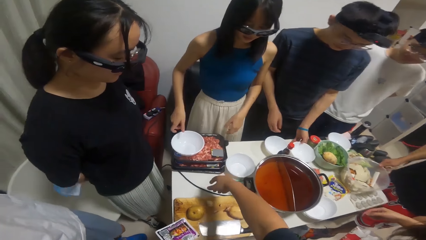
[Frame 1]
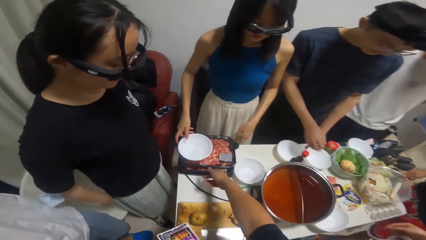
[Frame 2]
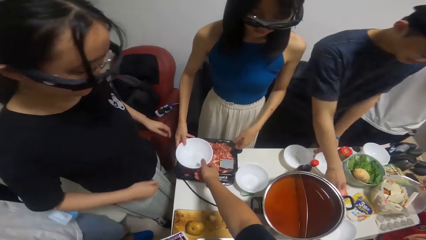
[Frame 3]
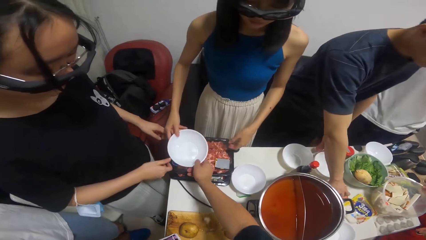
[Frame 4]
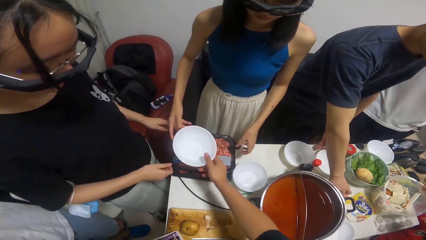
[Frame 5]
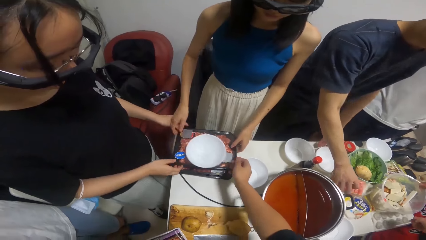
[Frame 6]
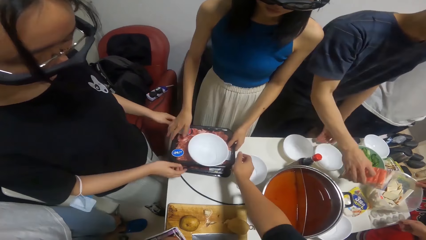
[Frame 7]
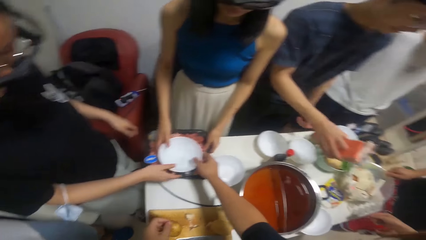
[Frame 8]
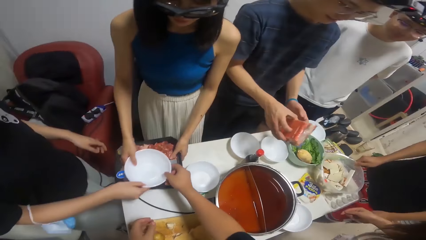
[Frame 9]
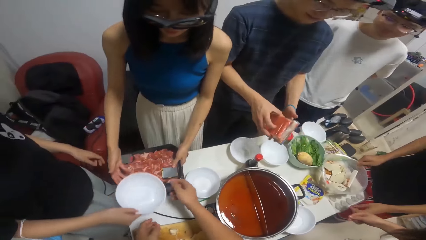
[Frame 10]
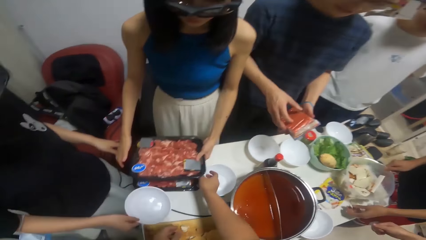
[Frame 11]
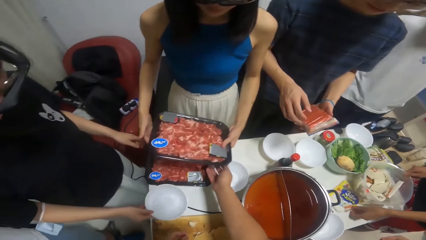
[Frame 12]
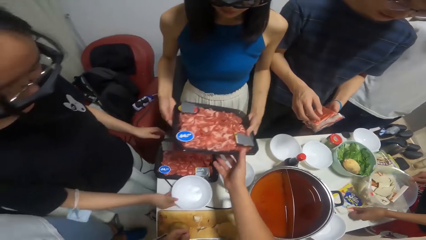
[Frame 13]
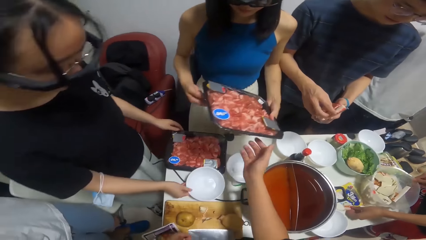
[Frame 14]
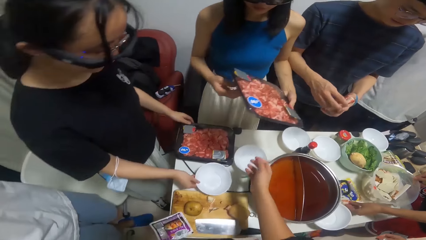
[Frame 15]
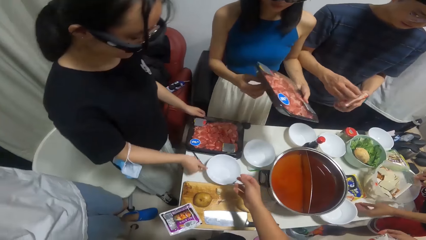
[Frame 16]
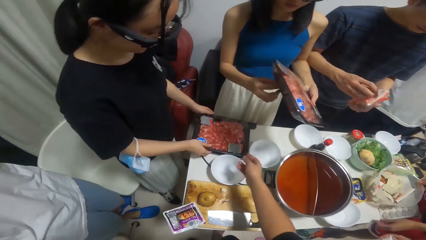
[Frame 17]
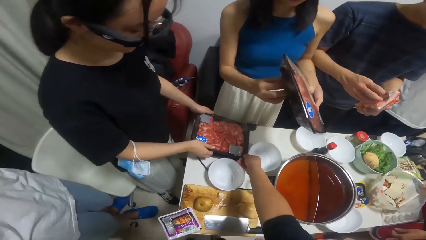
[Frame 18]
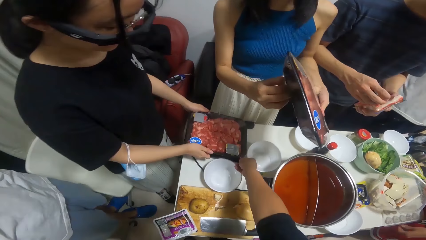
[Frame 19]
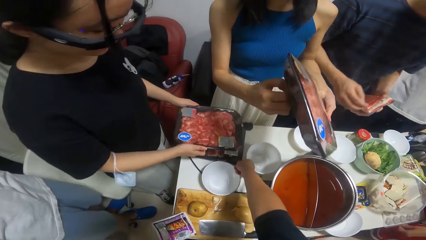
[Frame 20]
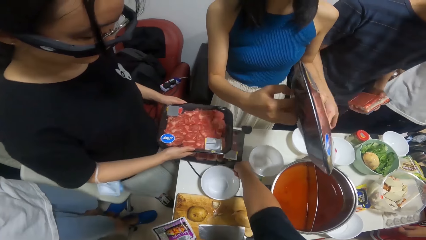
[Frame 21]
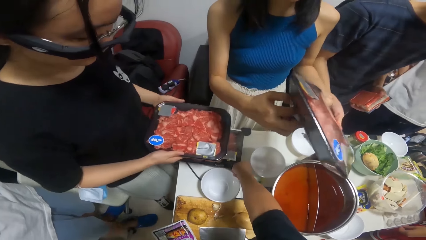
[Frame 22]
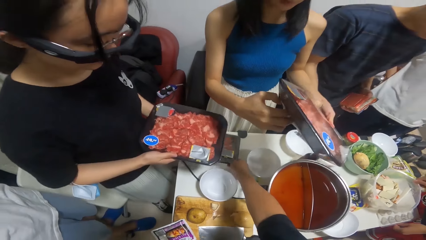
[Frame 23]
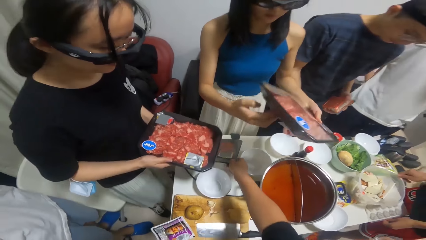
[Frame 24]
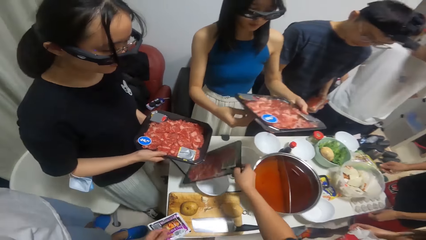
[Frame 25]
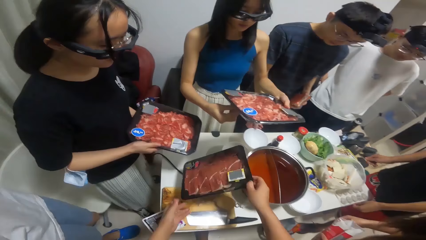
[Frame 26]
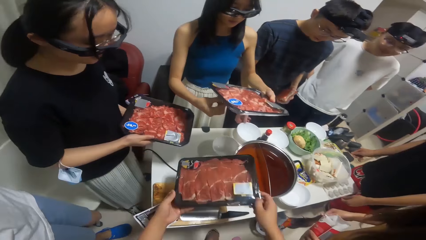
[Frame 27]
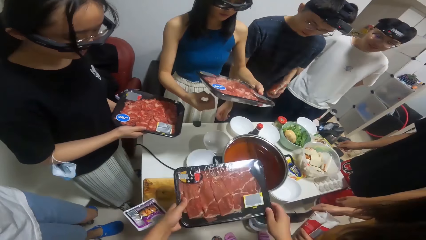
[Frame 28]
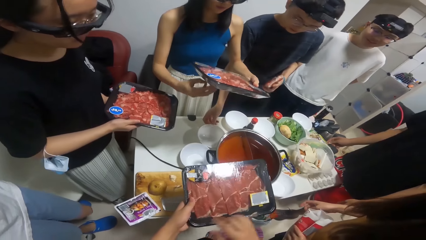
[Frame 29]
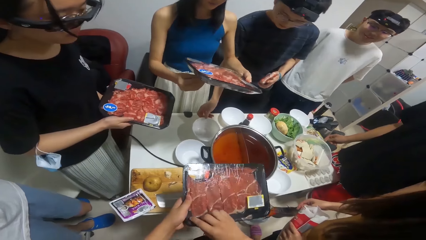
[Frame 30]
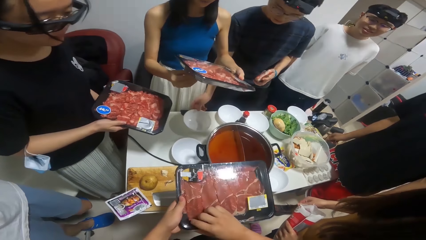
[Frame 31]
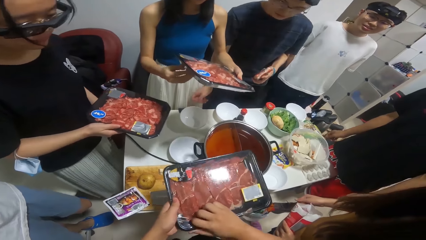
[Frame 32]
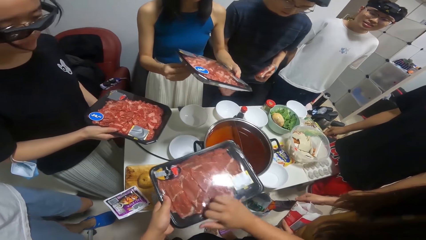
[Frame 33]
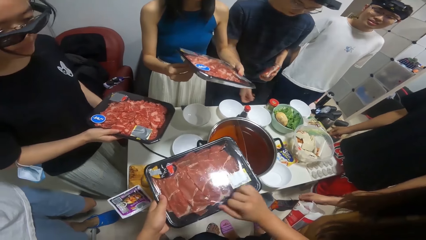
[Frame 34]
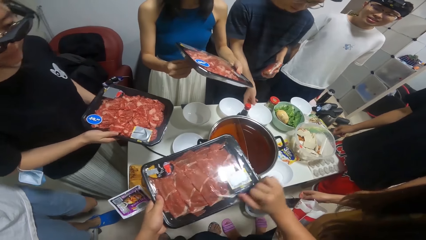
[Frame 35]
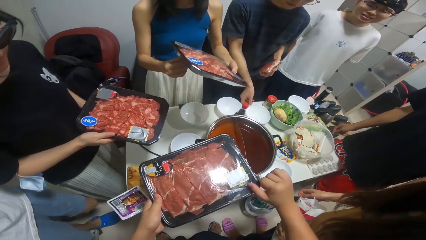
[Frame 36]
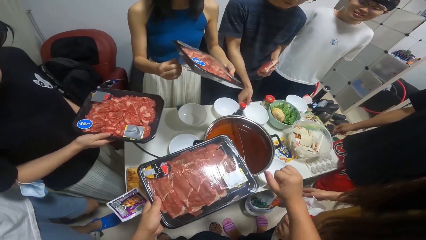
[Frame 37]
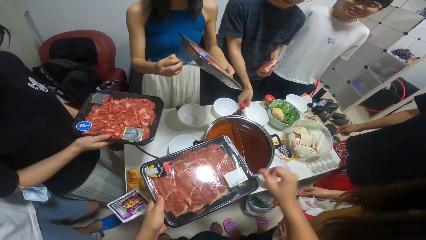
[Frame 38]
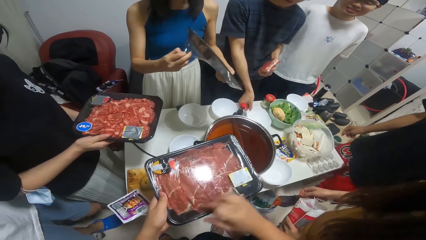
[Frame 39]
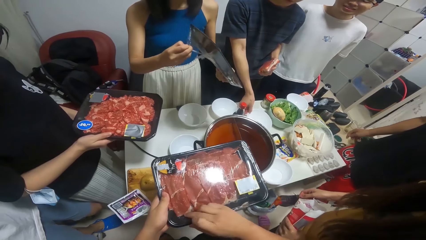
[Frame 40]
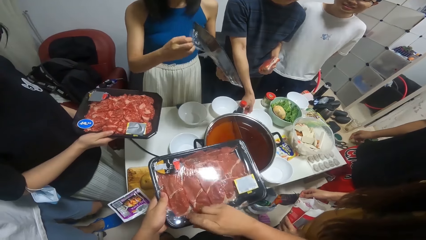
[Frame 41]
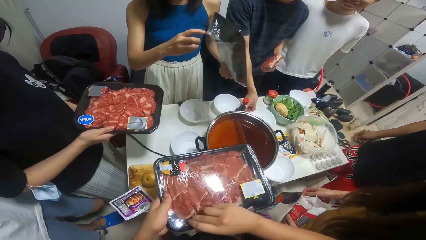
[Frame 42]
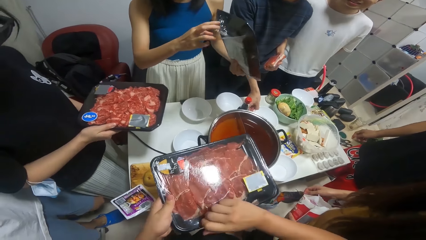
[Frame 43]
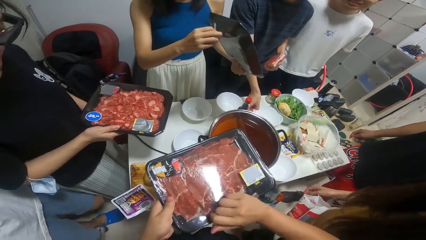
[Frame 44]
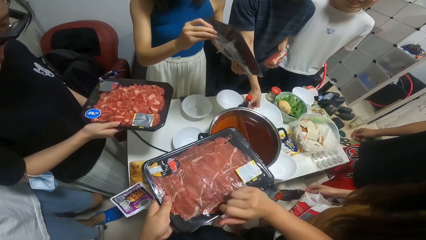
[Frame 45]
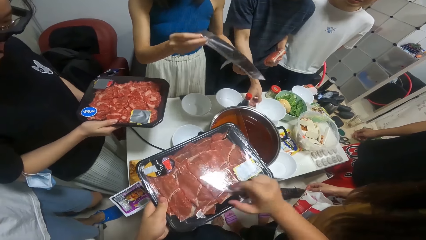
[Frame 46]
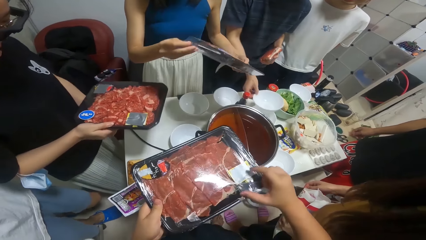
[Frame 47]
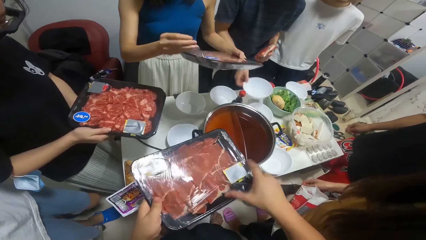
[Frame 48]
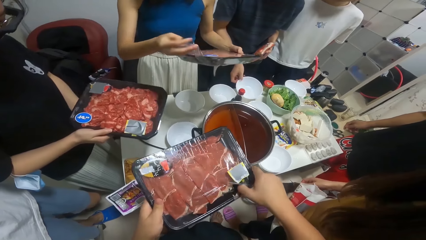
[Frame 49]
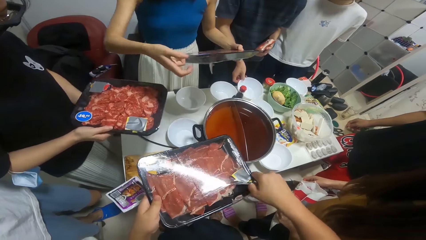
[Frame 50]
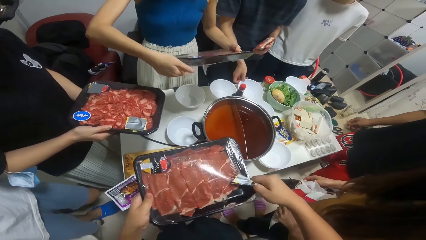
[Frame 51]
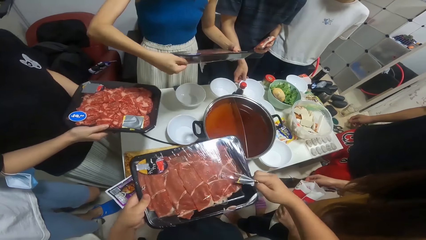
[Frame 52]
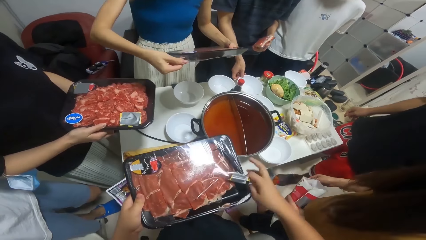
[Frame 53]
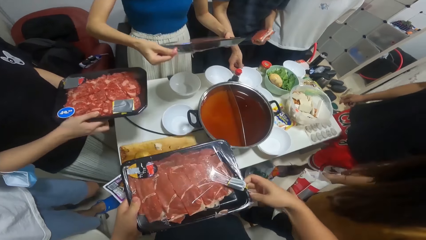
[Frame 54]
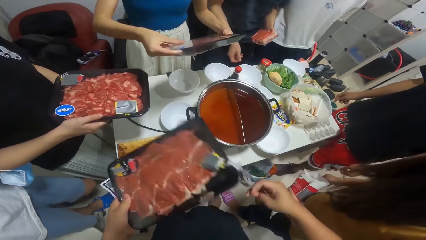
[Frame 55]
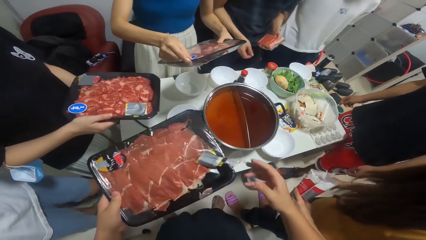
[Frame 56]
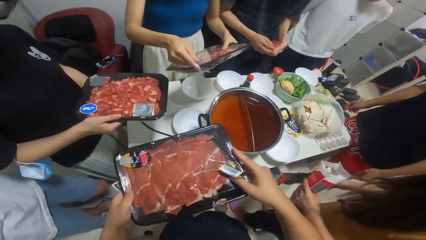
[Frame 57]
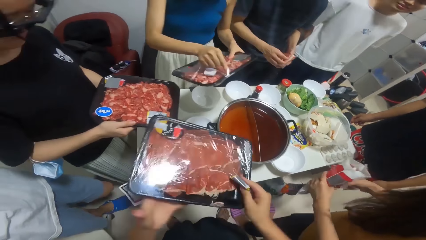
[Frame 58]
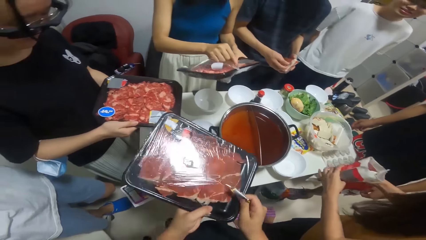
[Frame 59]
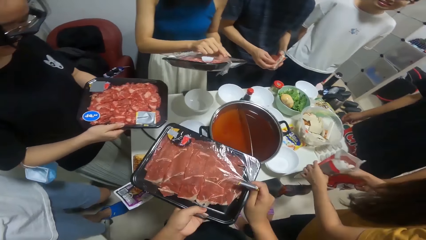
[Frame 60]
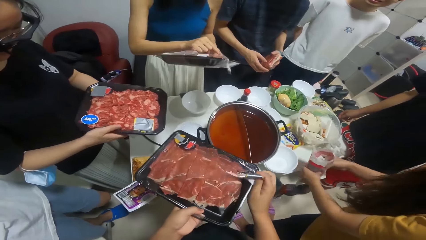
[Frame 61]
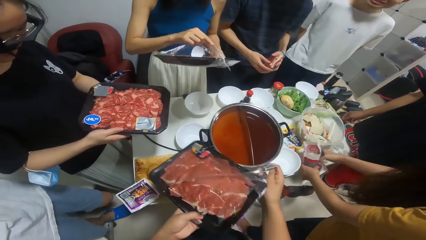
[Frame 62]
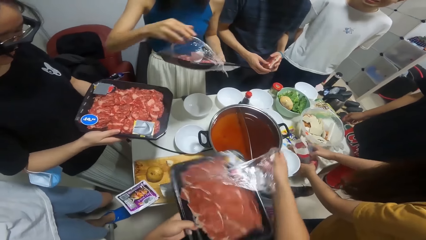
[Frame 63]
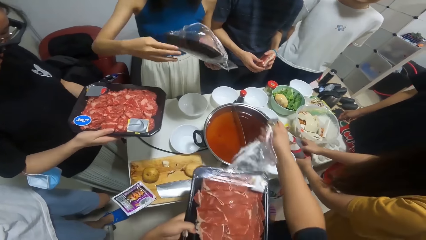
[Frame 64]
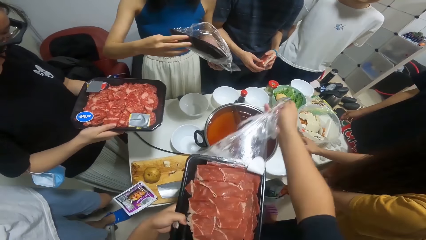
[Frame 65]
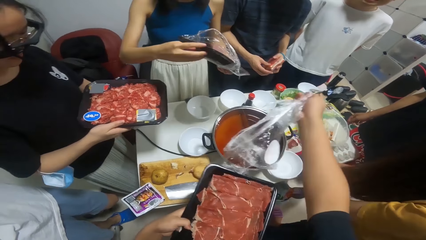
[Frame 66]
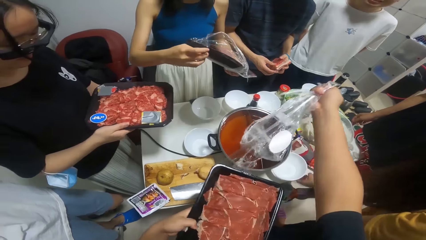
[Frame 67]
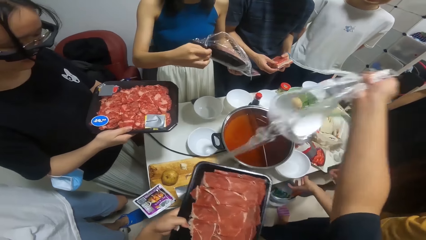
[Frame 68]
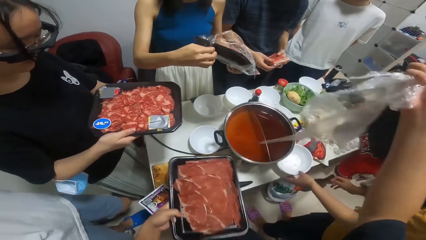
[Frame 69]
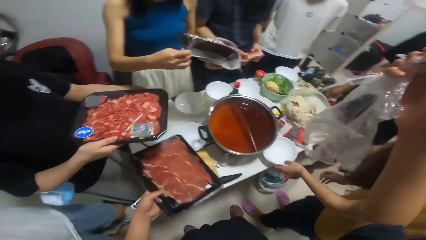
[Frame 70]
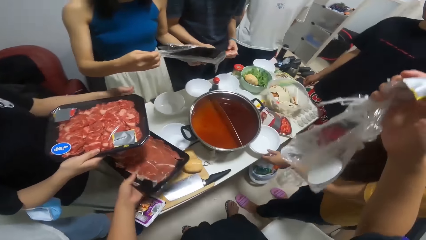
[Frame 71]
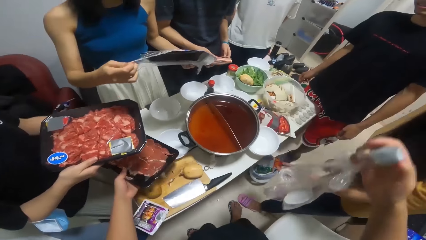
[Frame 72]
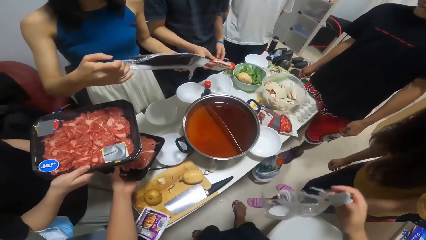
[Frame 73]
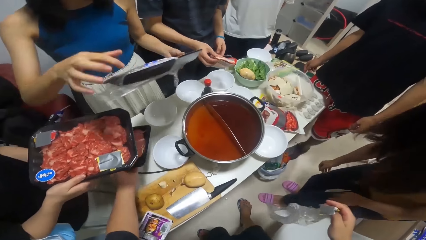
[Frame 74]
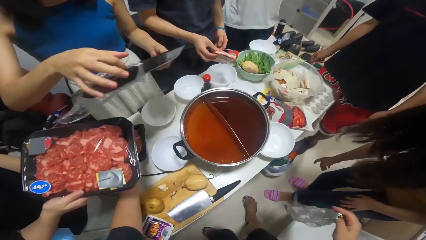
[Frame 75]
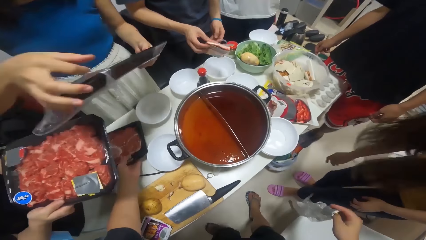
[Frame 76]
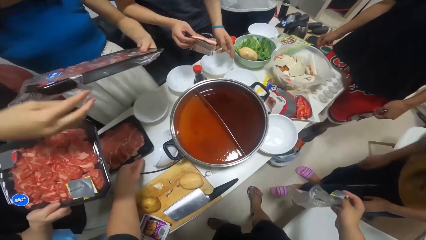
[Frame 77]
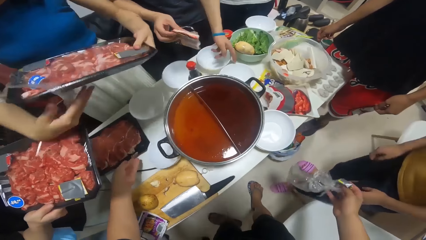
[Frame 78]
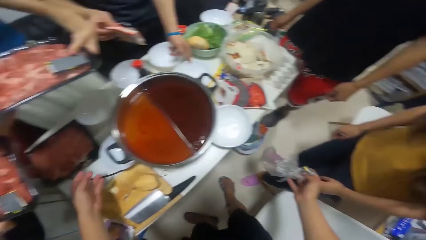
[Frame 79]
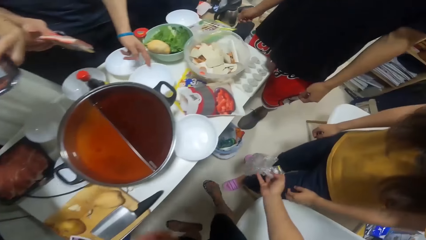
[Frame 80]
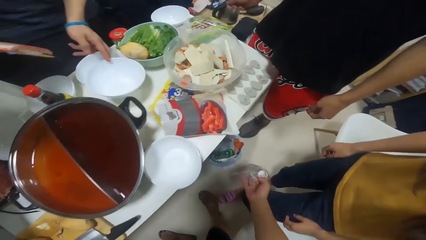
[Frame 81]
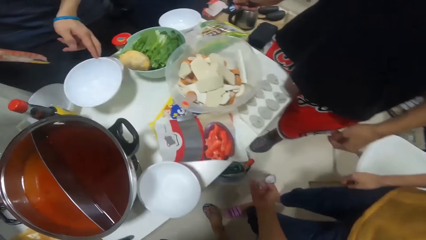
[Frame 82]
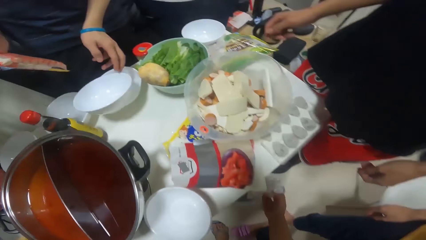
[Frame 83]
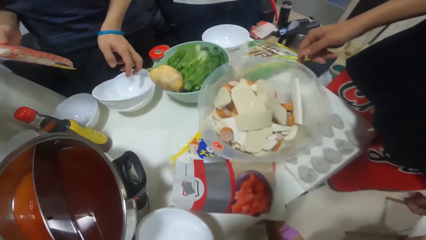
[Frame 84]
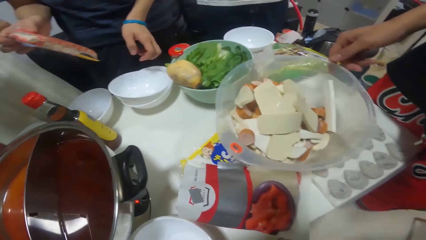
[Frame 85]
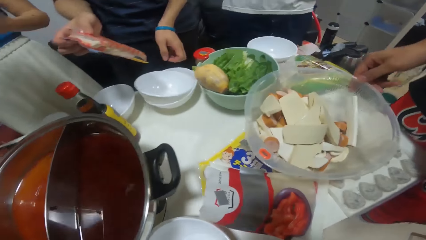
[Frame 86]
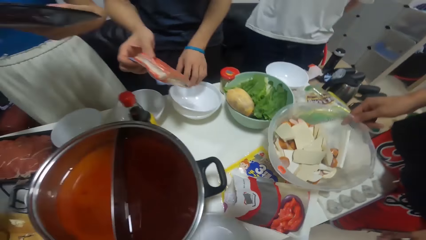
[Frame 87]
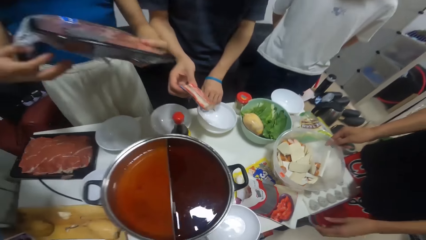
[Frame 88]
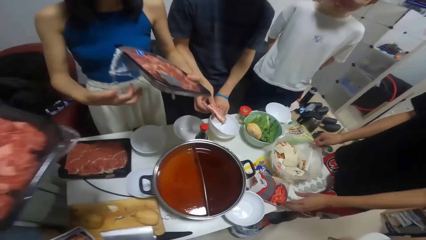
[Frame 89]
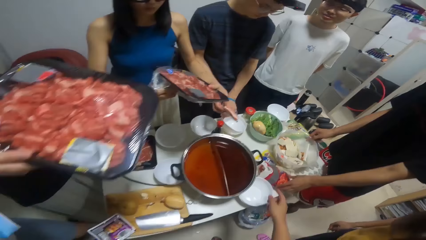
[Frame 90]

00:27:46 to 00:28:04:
A man takes a packet of sausage from the table. A woman takes a plate from a pack of meat on the table. Another woman takes a plate from a pack of meat on the table. The camera wearer takes a plate from a pack of meat on the table. The other woman lifts the pack of meat from the table. The first woman places the plate on the table. The first woman lifts the pack of meat from the table. The camera wearer lifts the pack of meat from the table and unwraps the pack of meat. The other woman unwraps the pack of meat. The man takes a plate from a plate on the table. The man places the plate on the table. A third woman places the packet on the table. The camera wearer places the pack of meat on the table. The man takes the plate from the table. The man puts the plate into the plate on the table.
